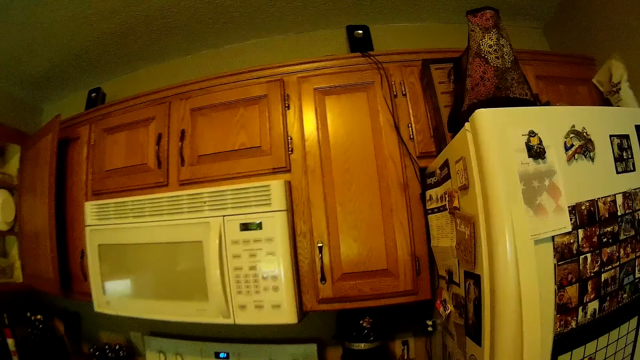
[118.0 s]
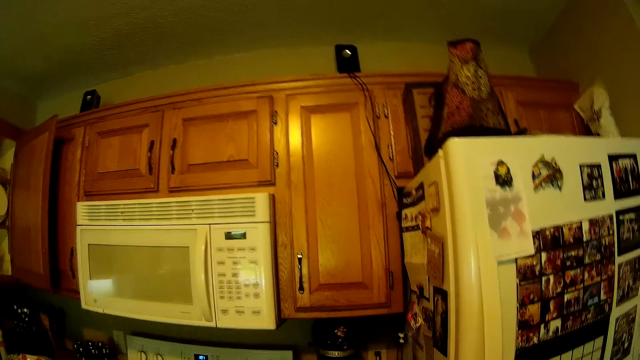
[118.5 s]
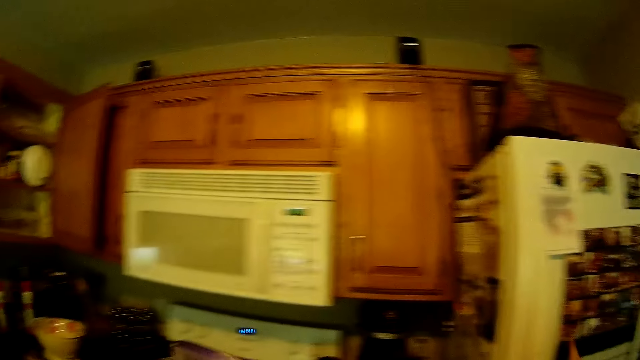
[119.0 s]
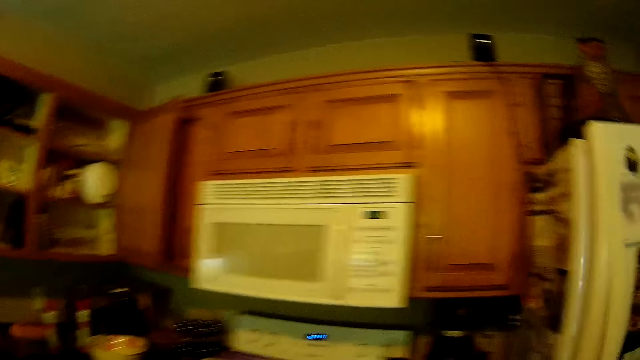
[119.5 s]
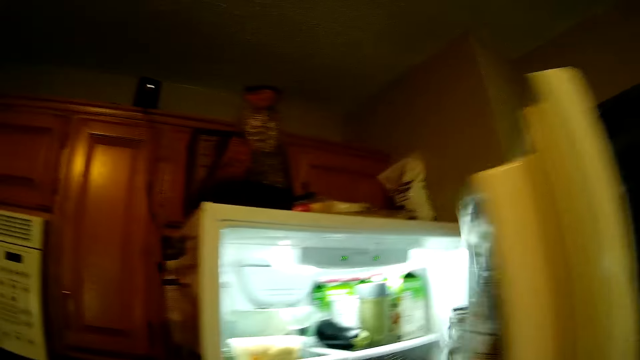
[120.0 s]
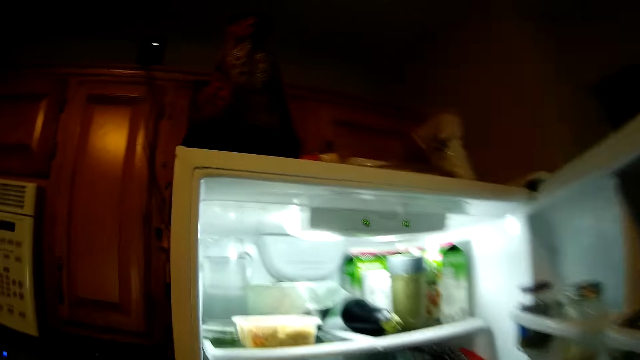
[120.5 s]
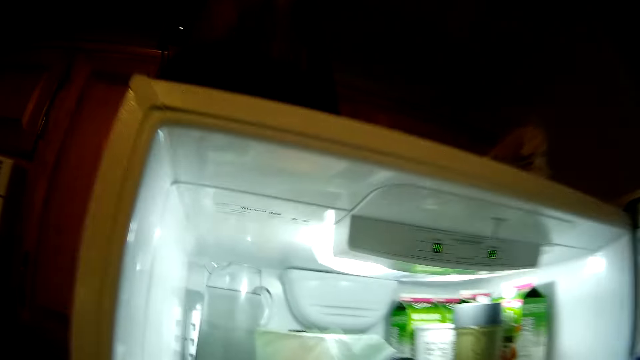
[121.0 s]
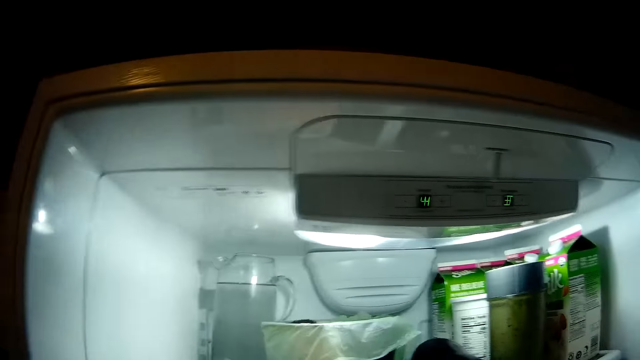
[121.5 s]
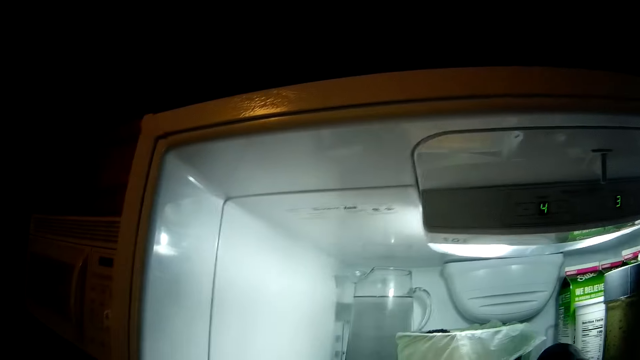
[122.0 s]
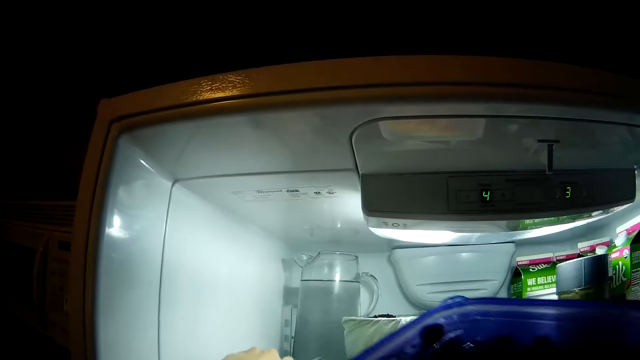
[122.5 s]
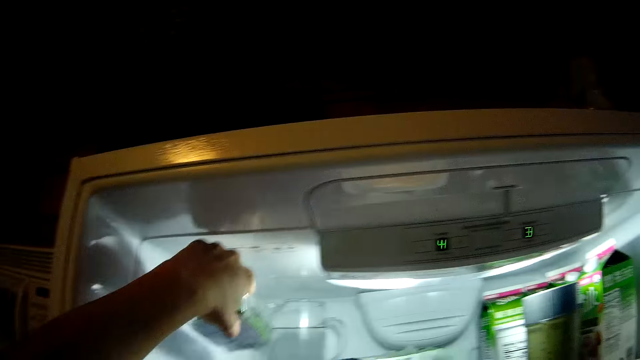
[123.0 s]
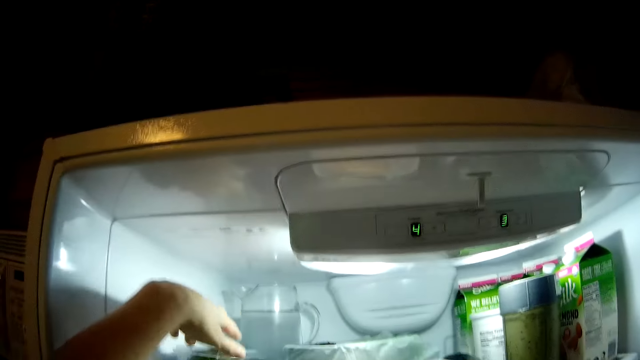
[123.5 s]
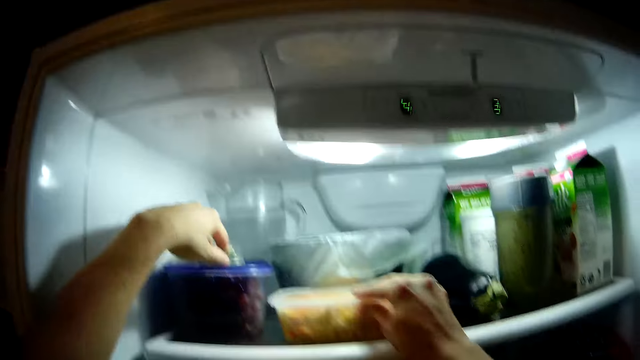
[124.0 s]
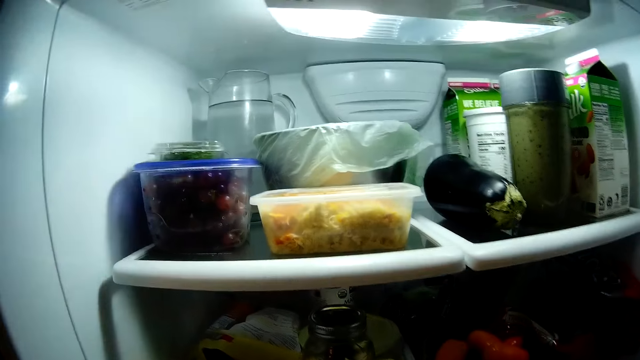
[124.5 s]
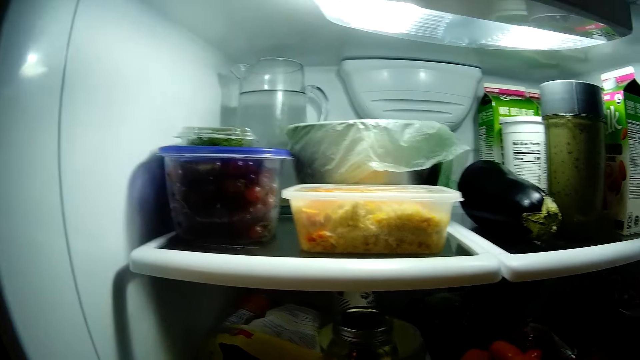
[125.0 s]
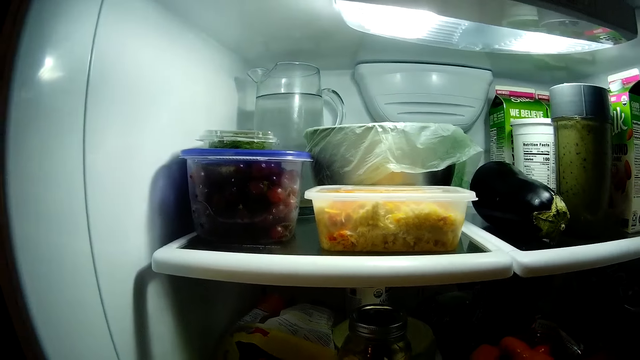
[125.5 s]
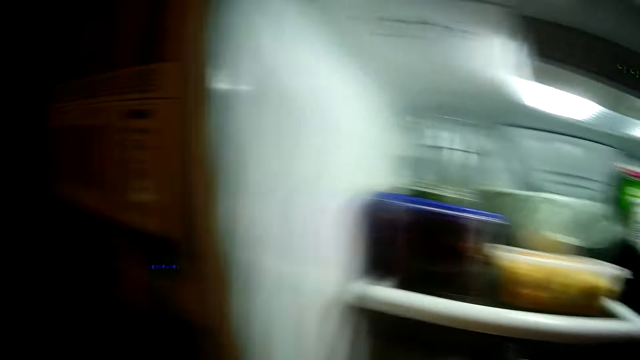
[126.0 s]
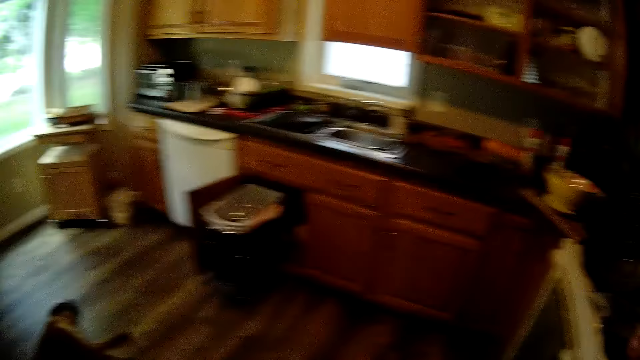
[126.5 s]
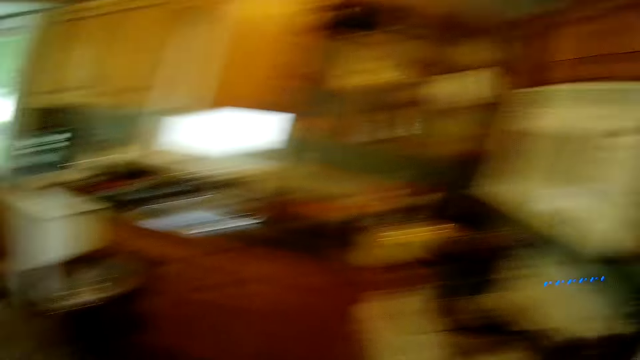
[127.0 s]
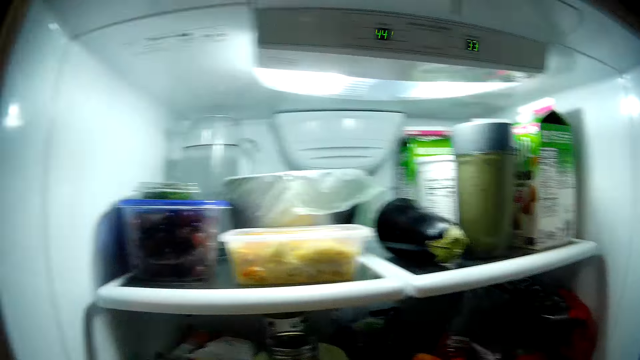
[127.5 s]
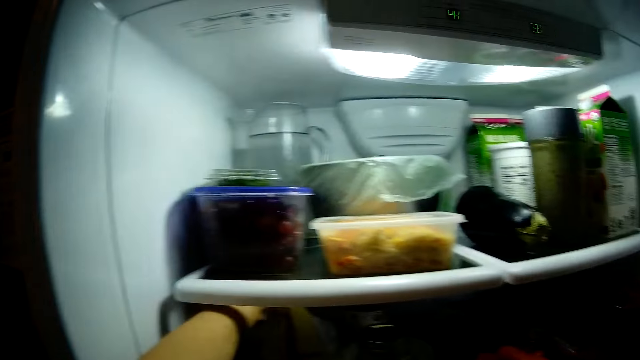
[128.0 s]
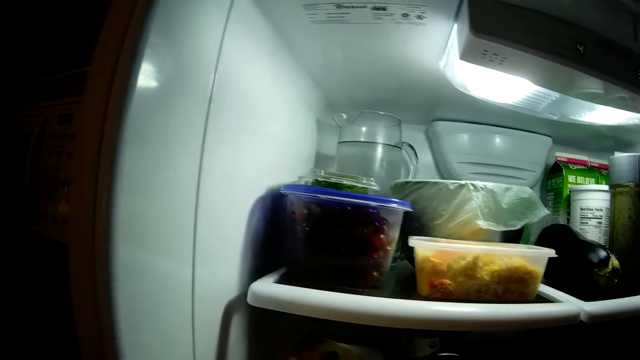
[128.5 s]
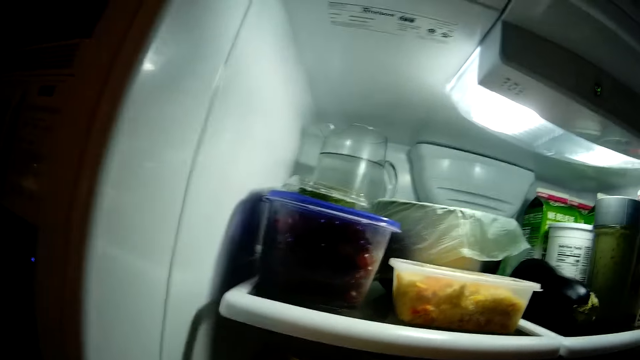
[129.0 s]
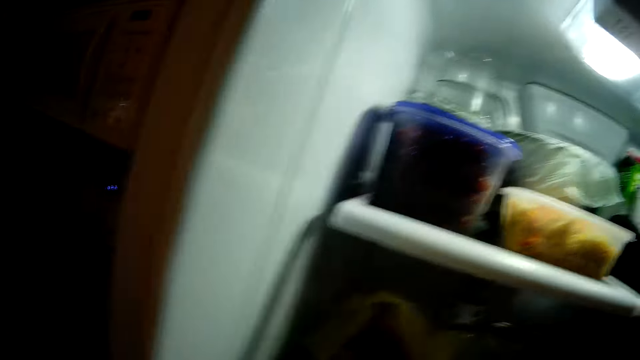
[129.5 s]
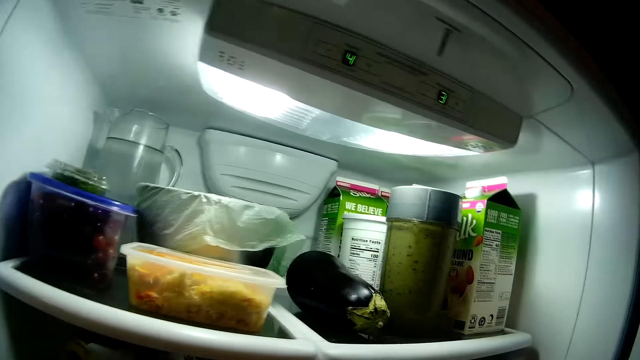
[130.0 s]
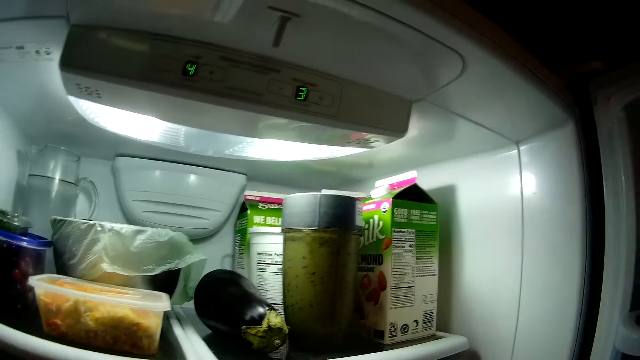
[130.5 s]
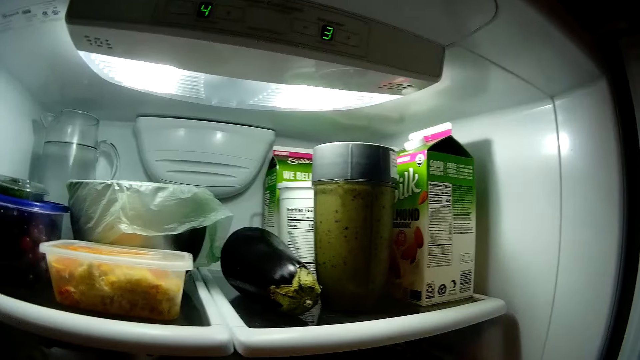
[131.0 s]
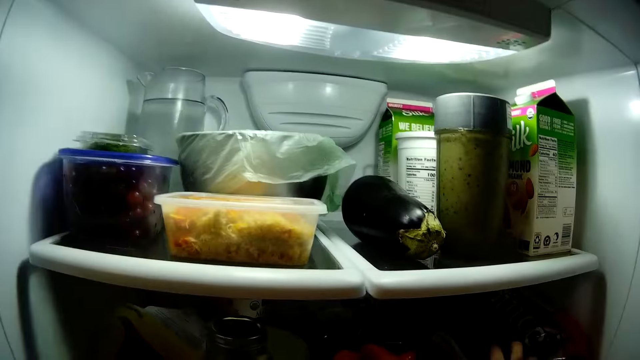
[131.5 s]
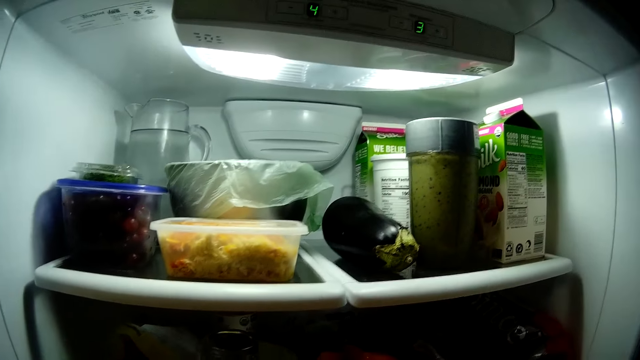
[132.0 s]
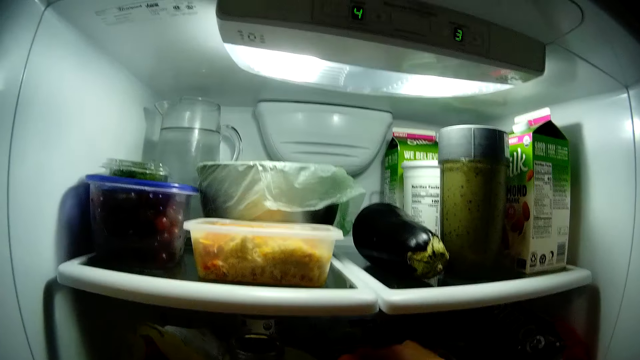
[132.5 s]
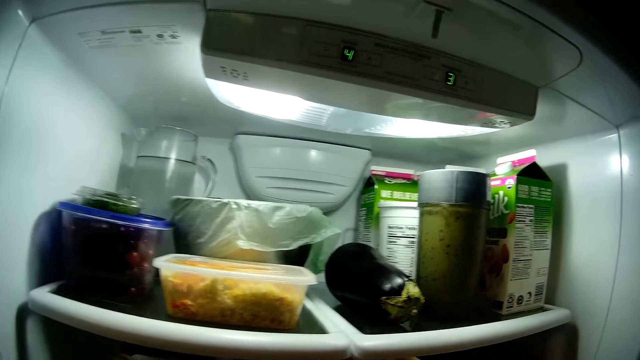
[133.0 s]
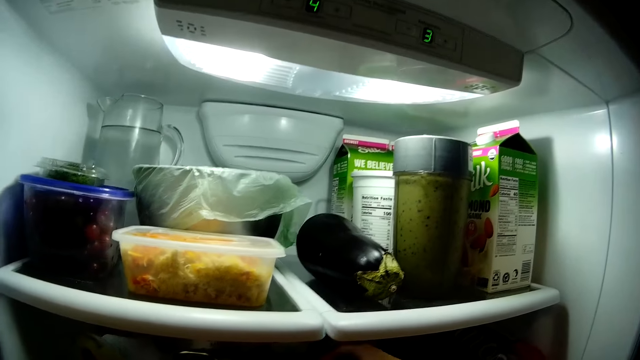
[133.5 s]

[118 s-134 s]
The camera wearer opens the fridge. She arranges the plastic tins in the fridge. She drops the container inside the fridge with her right hand. She lifts another container on the fridge with her left hand. She searches the fridge.

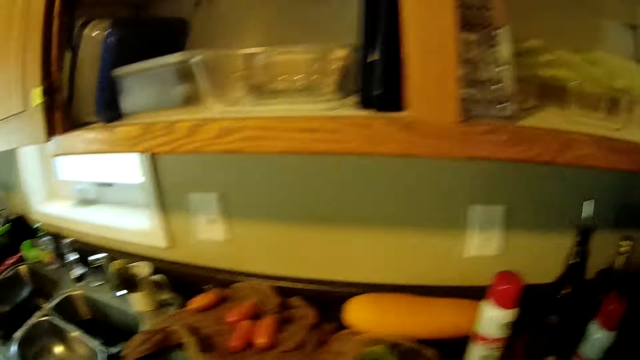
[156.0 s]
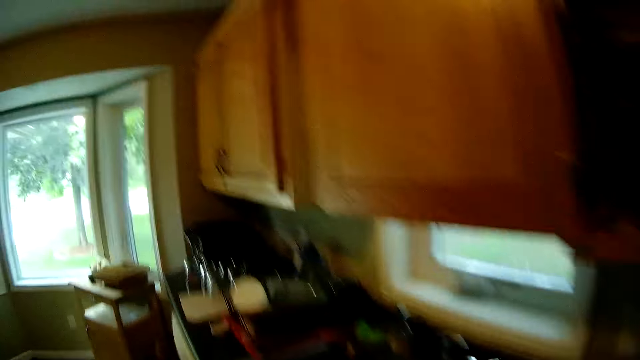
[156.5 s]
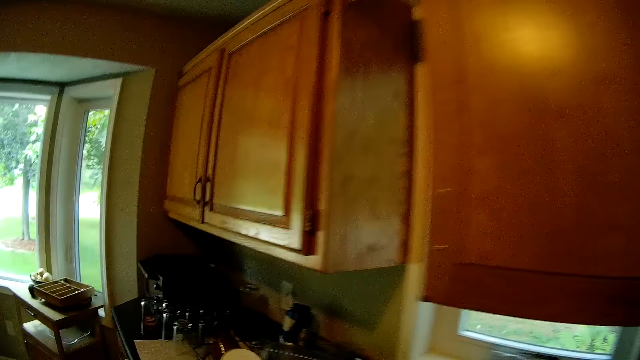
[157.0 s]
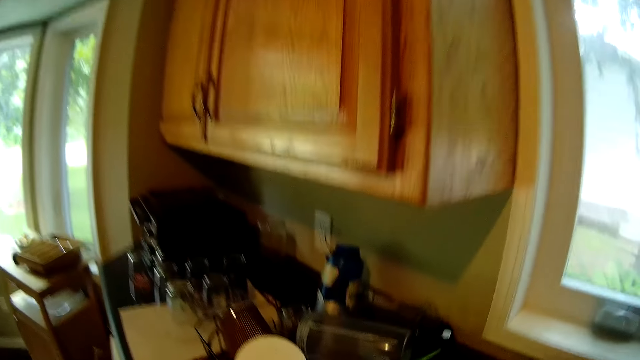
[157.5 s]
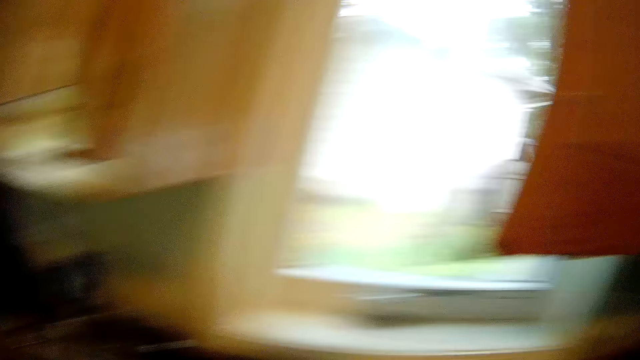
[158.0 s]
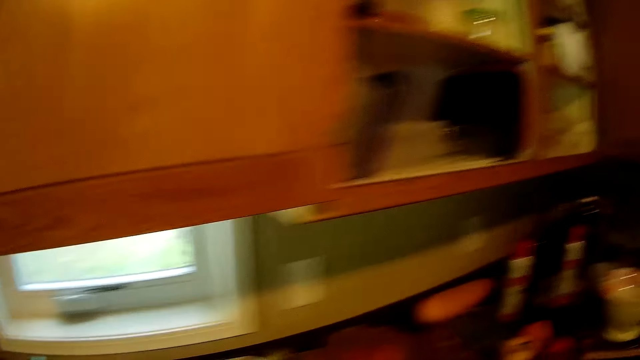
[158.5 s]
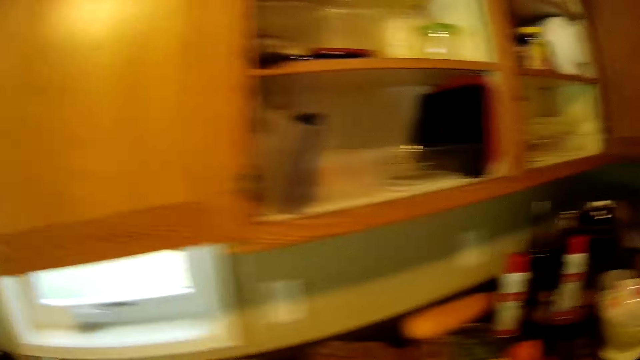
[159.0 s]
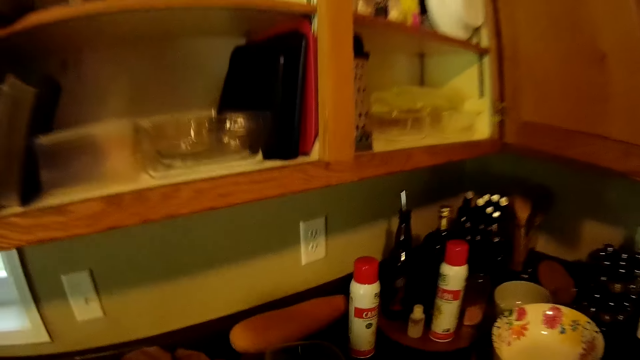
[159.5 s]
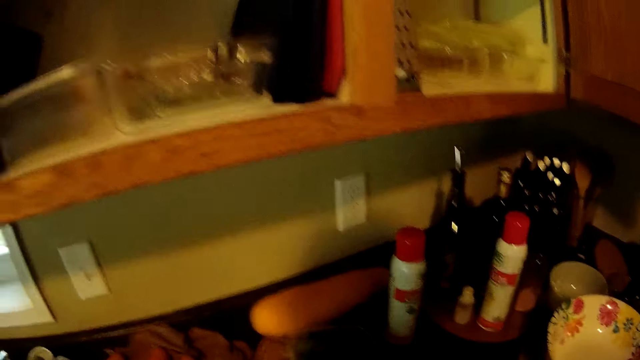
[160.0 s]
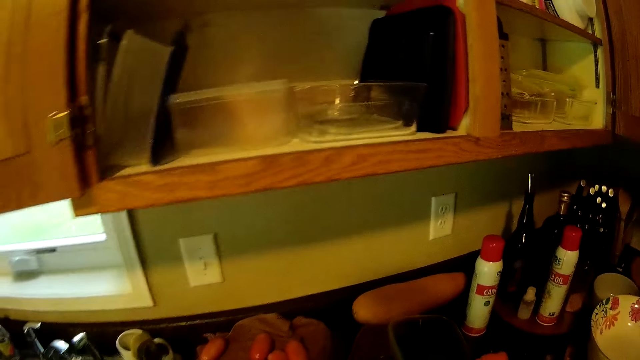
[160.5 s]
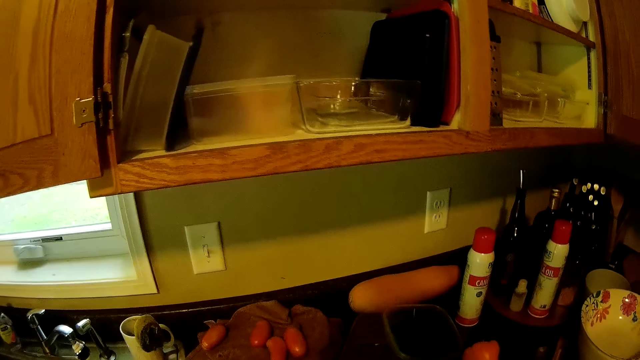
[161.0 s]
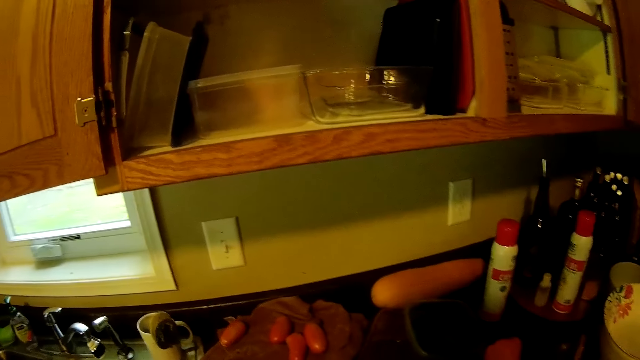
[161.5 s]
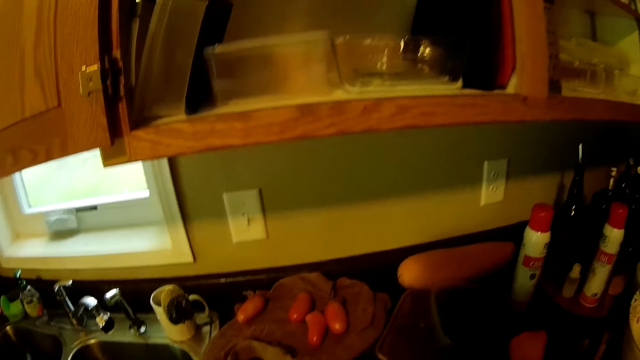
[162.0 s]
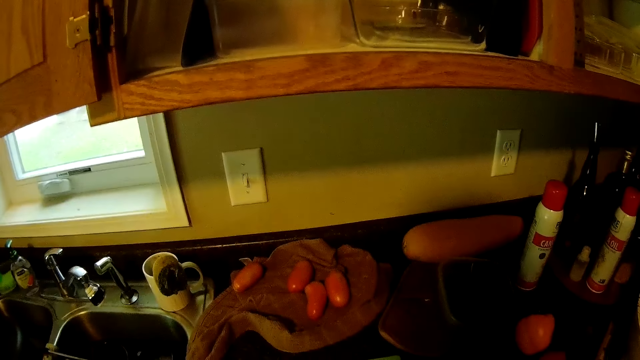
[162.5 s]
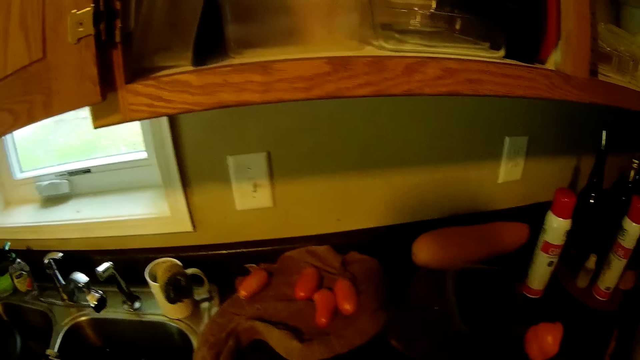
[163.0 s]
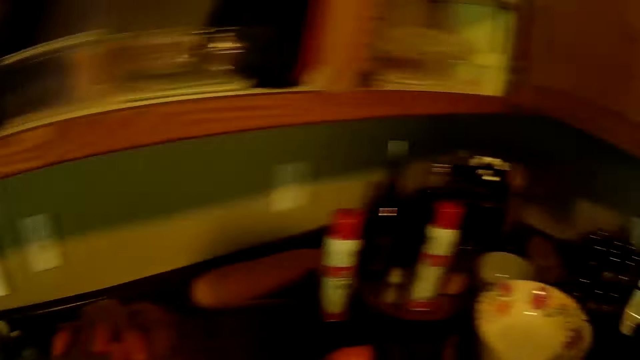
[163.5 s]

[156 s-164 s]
The camera wearer picks up a chopping board from the sink side.
